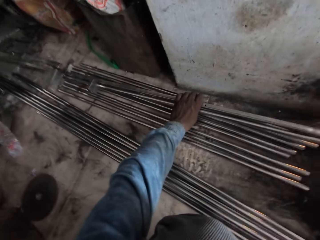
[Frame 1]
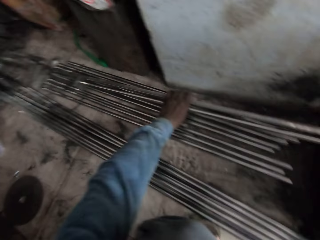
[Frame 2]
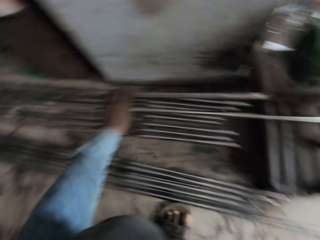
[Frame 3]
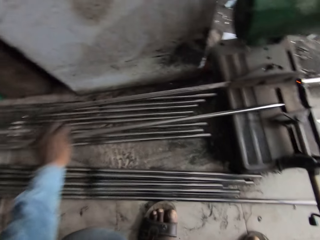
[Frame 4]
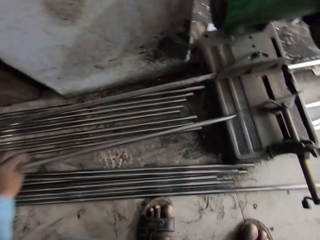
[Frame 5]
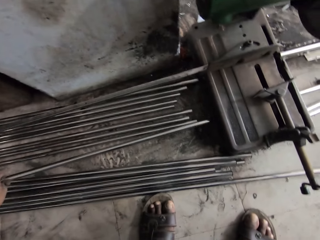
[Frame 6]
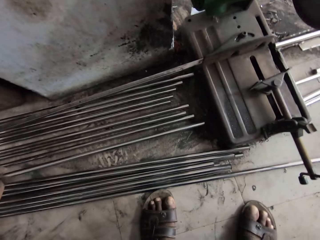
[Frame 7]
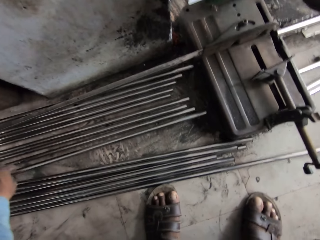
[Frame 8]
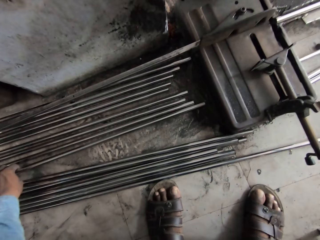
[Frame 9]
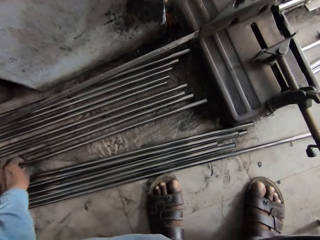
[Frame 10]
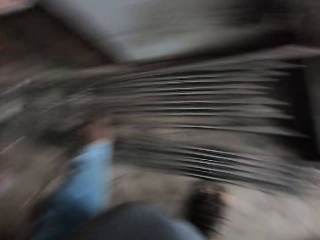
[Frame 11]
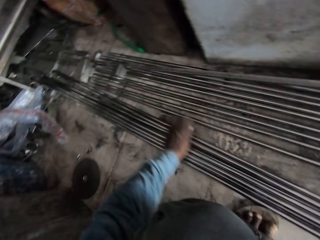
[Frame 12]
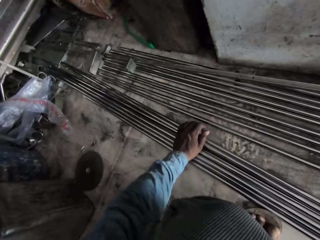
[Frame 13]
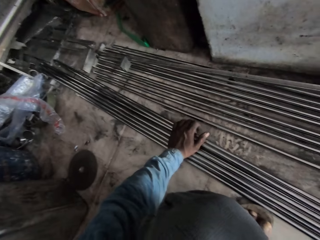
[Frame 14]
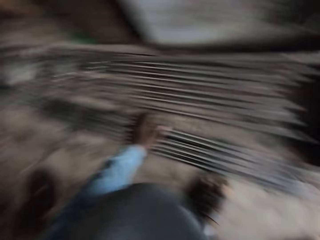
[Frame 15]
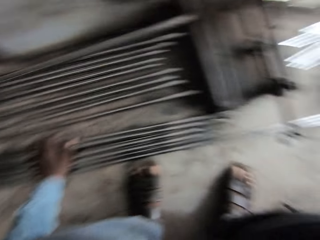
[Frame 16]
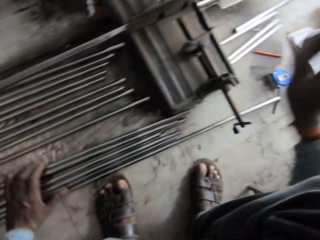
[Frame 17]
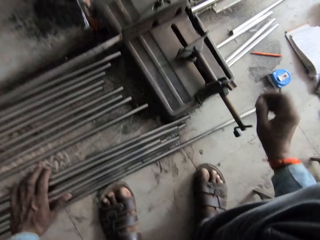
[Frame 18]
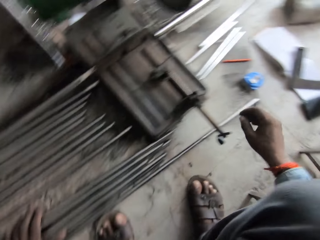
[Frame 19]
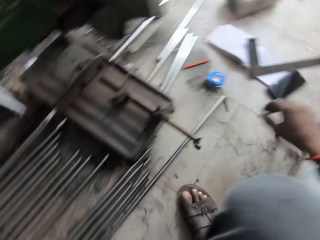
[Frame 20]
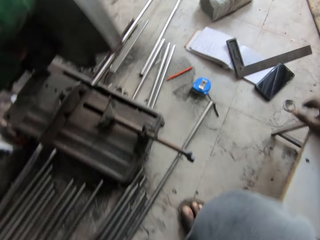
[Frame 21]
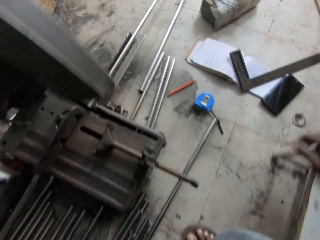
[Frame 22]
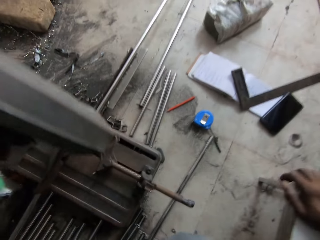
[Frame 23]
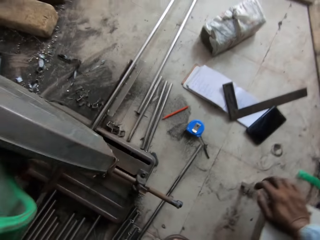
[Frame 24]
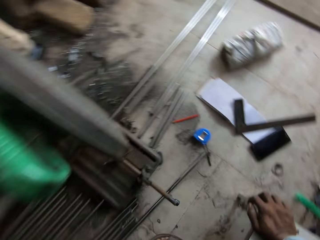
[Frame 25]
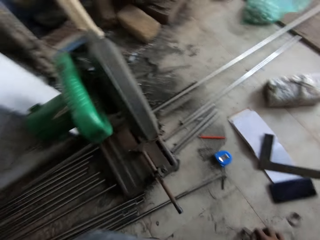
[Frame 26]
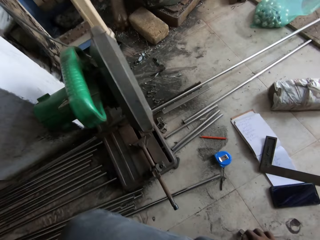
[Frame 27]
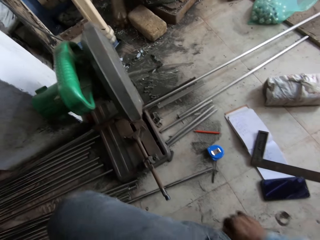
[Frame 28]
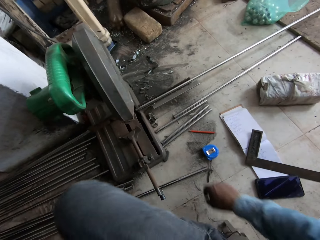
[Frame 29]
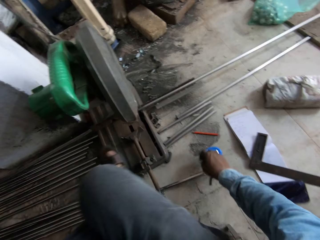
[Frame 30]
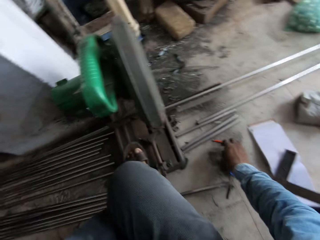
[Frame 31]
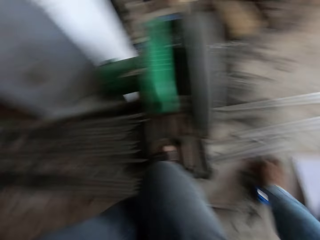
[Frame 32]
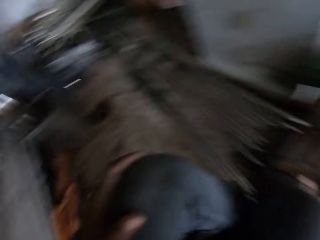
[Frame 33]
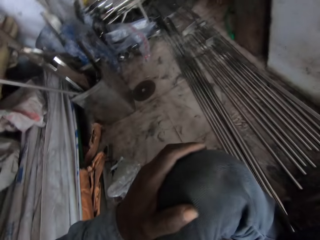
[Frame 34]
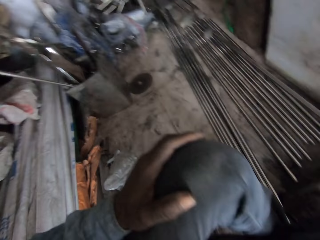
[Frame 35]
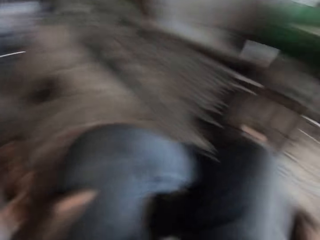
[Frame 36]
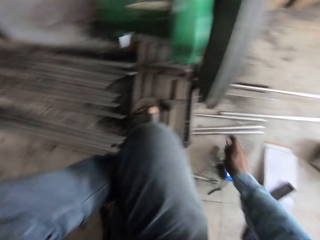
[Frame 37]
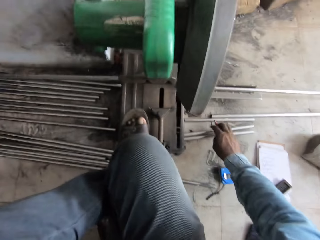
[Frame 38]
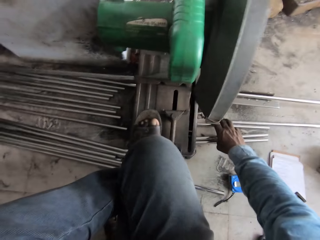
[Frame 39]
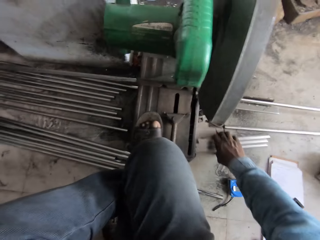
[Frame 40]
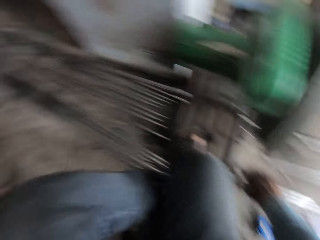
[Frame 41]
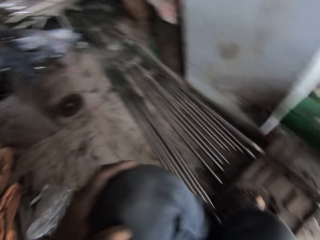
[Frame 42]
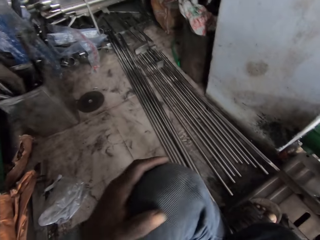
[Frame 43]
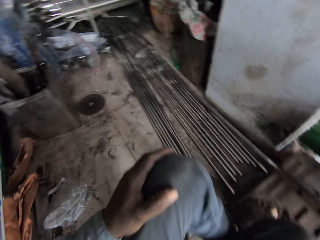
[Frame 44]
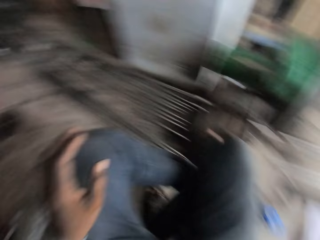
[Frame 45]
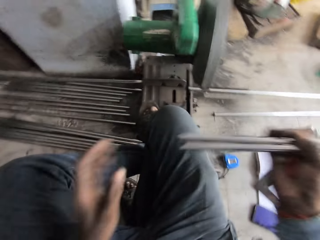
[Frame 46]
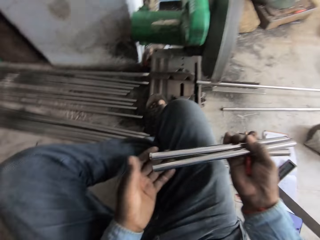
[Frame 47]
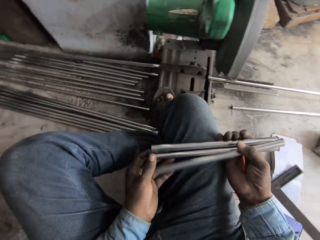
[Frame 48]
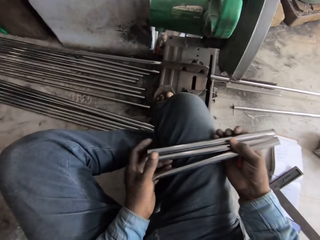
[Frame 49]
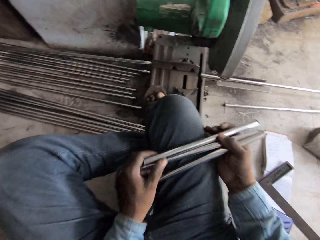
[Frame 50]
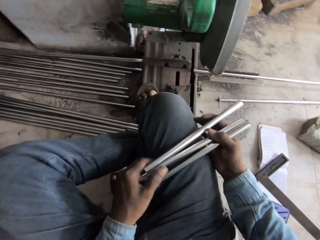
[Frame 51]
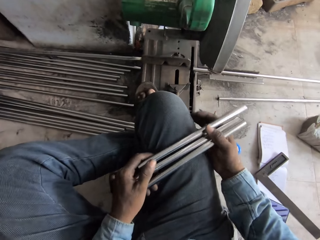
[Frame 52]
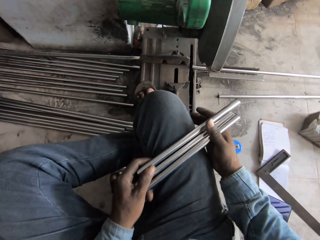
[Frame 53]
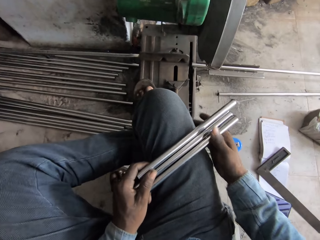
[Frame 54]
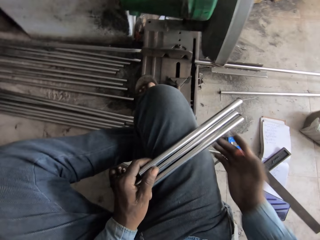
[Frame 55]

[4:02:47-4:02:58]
The camera wearer moves metal. They look around and pick up metals.

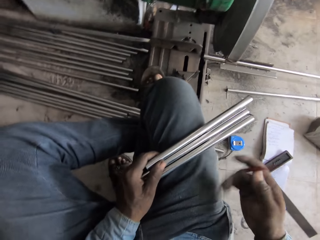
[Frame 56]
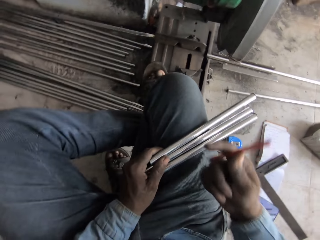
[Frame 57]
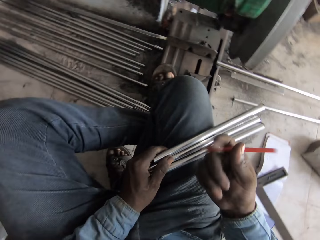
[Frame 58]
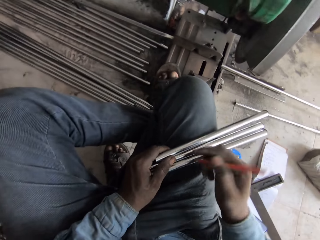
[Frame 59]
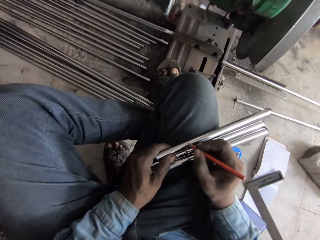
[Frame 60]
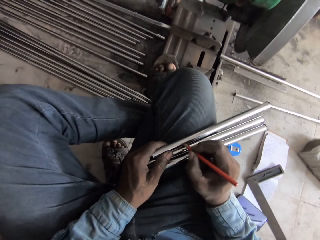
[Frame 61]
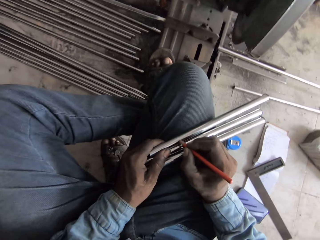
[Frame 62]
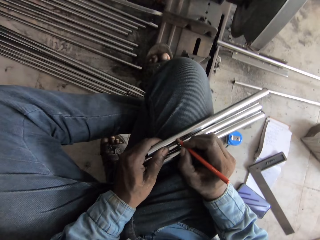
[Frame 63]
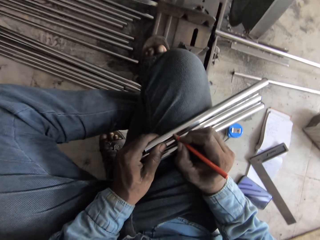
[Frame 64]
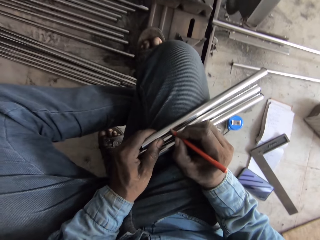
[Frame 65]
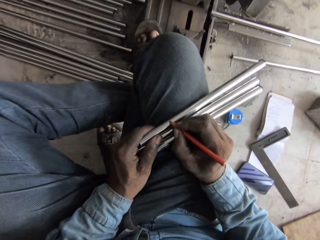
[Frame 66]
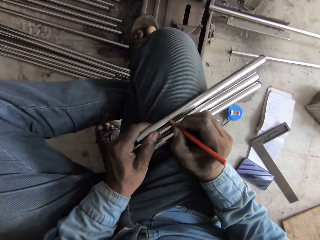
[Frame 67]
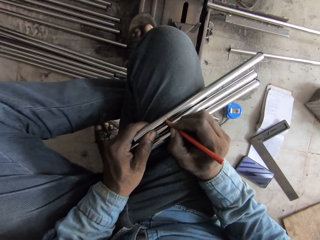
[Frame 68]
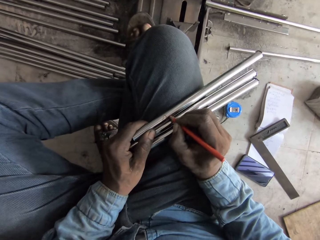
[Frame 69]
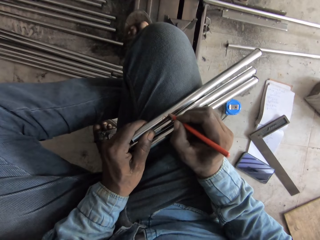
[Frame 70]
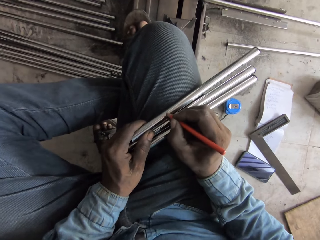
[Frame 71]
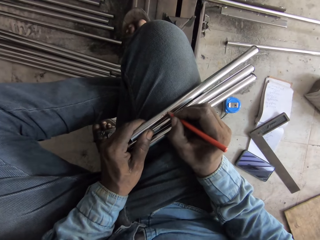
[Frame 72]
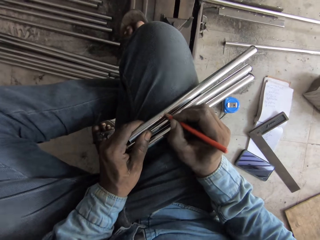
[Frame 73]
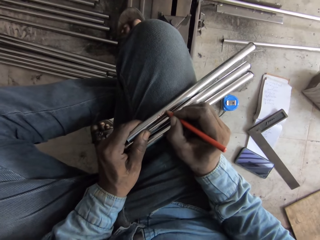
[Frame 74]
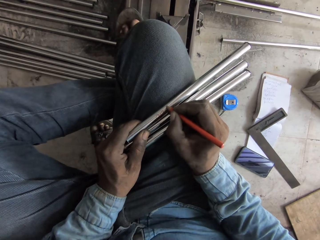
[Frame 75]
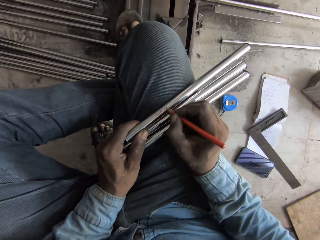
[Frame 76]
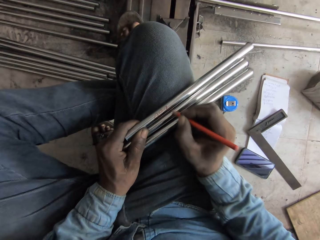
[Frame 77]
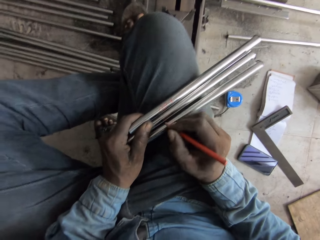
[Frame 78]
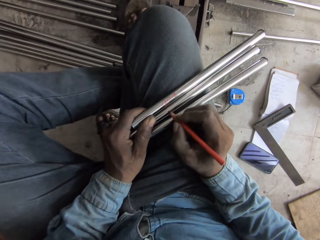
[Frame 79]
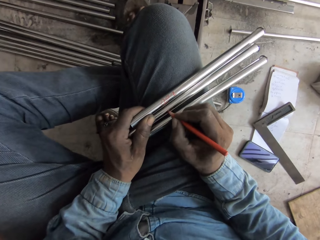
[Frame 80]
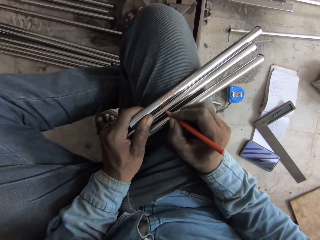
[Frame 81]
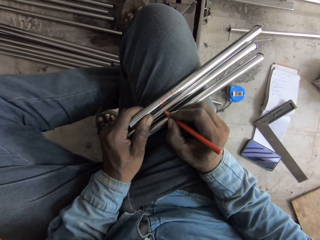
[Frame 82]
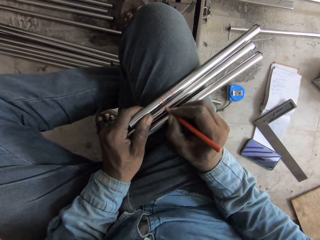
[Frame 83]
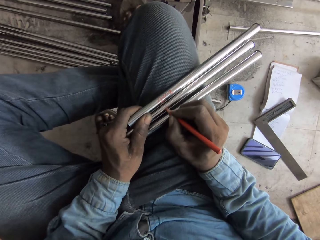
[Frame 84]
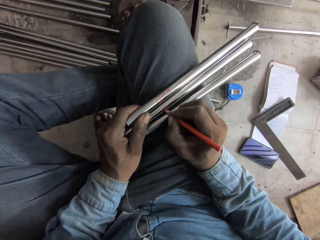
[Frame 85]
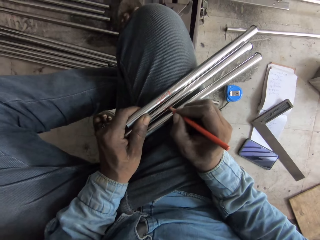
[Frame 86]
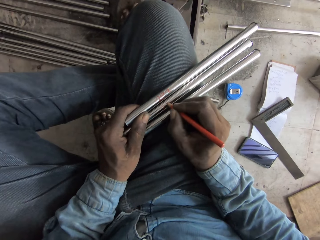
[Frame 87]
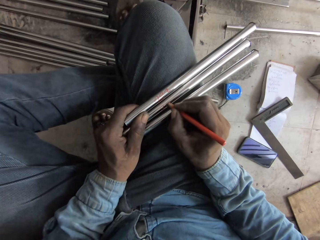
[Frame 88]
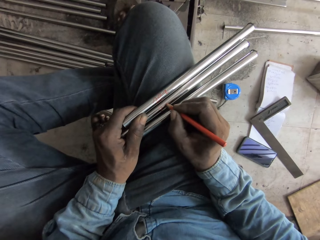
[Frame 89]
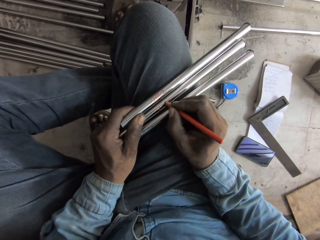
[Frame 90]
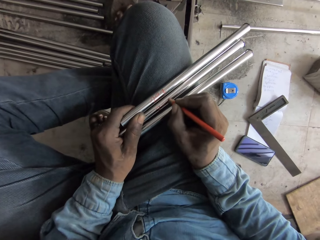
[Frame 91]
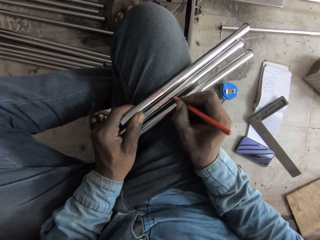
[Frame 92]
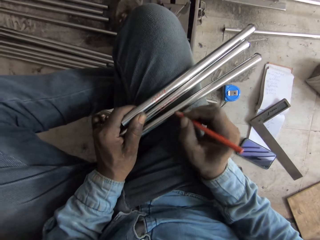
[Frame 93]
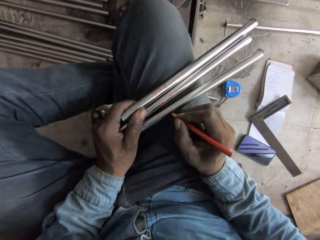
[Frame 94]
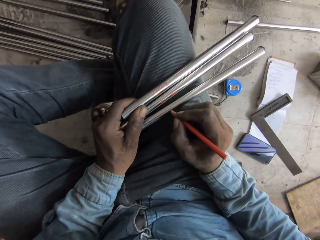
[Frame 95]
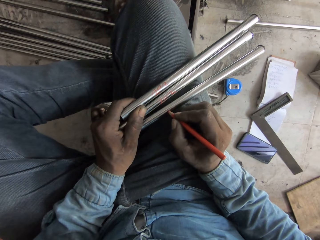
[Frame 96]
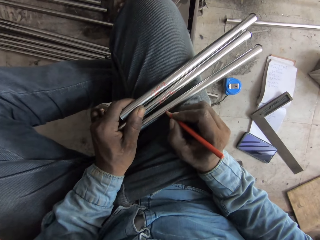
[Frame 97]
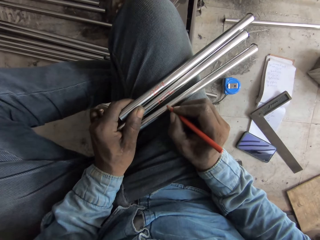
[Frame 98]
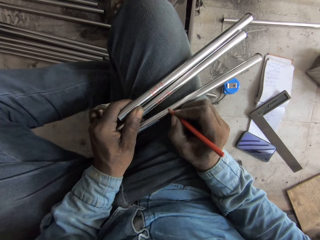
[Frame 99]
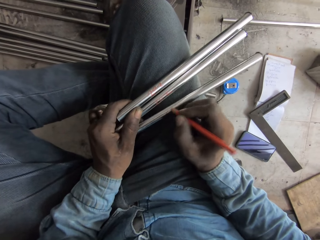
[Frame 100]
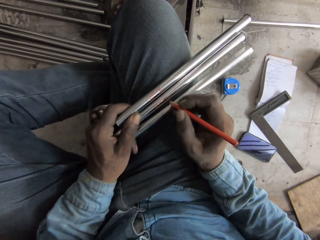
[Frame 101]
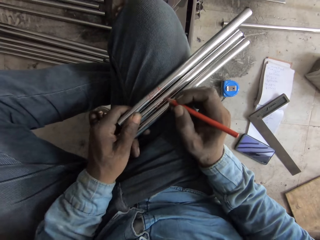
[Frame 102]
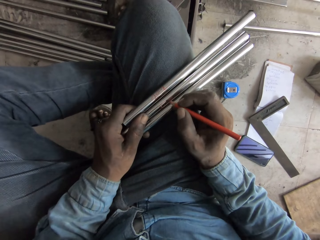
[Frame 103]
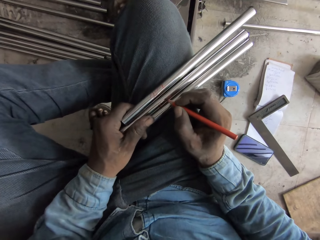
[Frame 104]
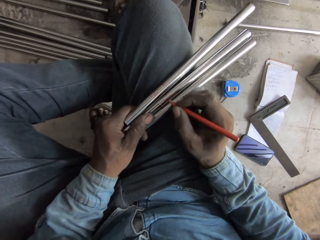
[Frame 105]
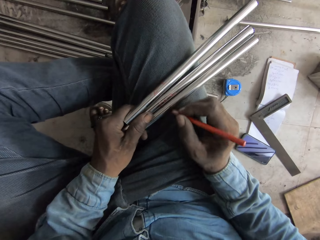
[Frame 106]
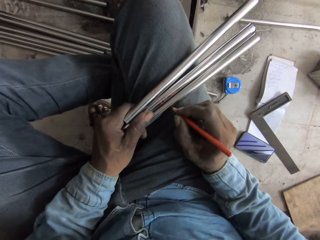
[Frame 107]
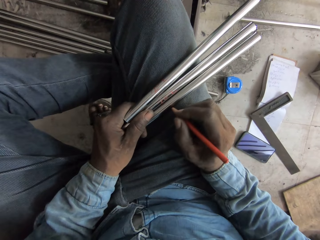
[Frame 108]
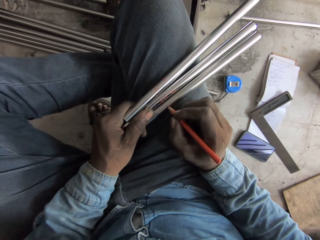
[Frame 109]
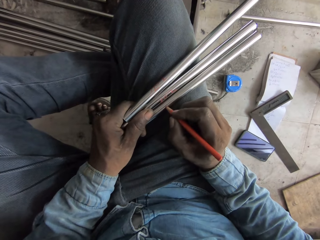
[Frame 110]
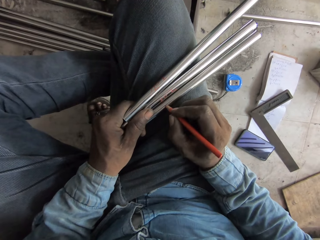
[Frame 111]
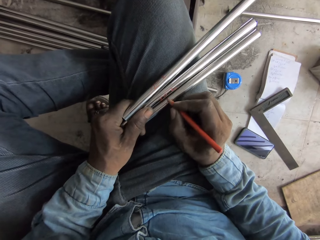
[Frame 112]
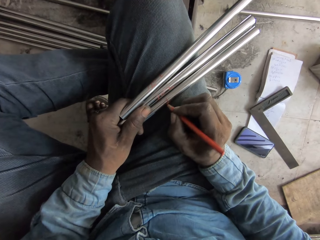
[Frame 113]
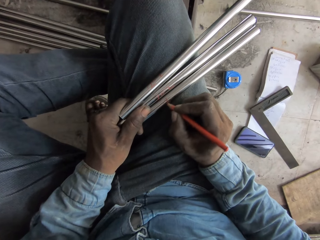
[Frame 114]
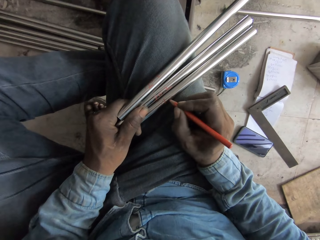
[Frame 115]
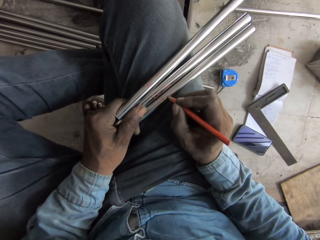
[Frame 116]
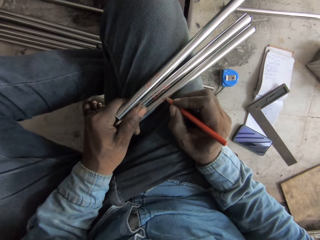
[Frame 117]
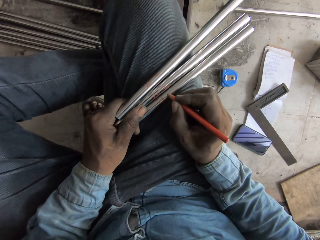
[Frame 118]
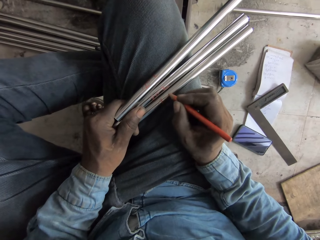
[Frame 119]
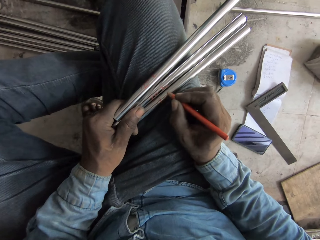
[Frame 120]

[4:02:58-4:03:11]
The camera wearer marks the bars with a pen.
